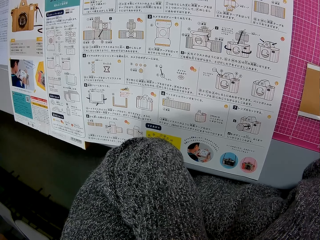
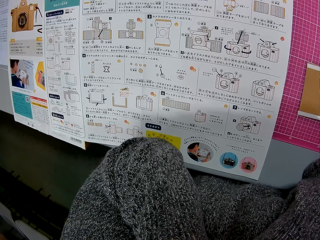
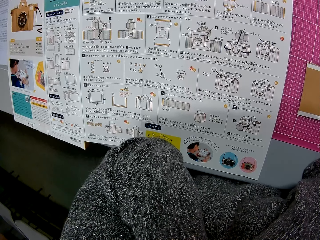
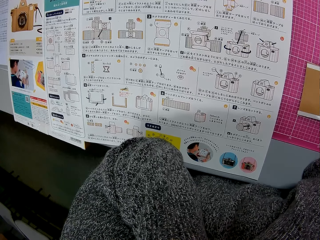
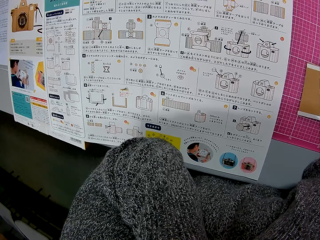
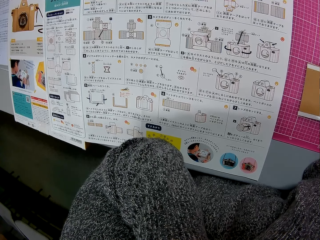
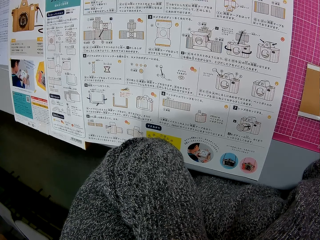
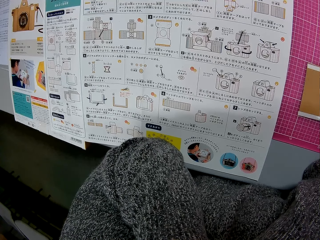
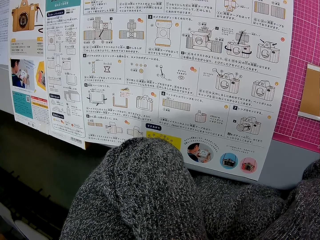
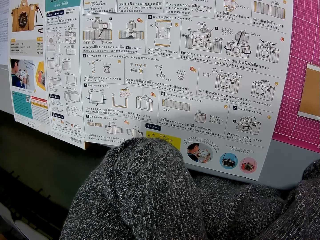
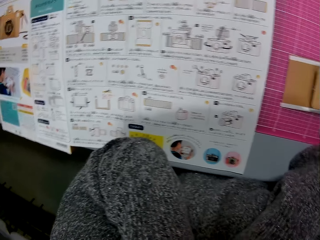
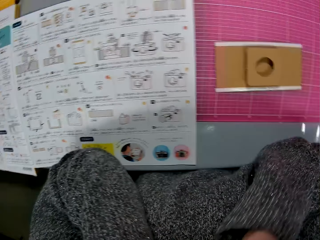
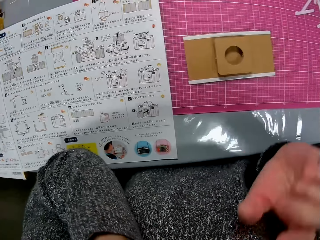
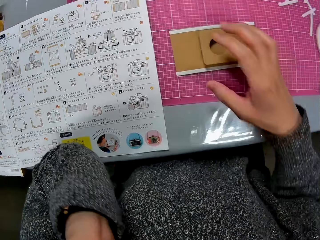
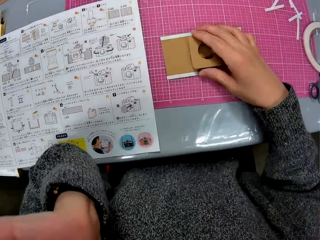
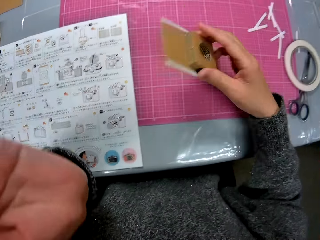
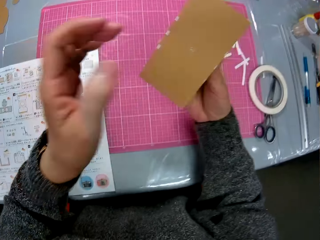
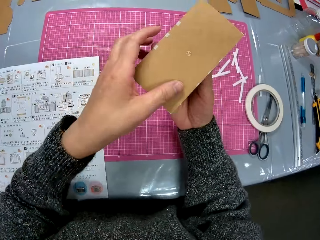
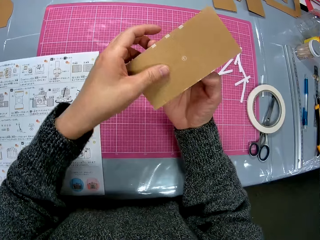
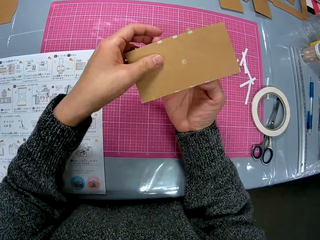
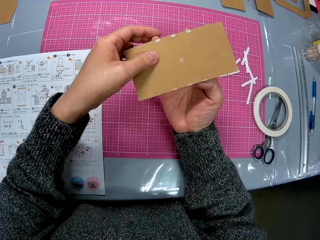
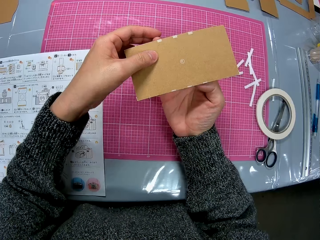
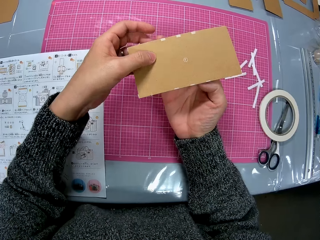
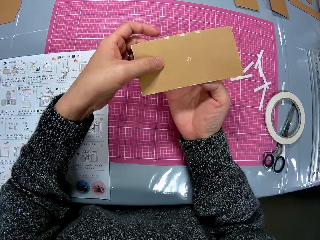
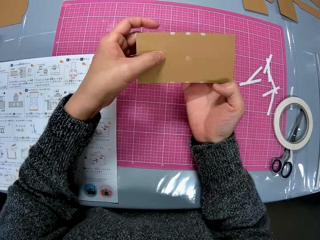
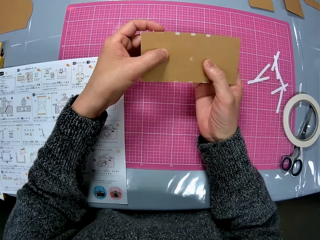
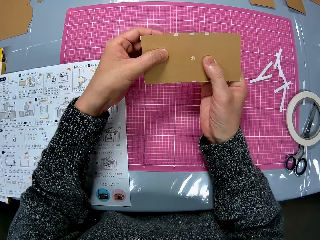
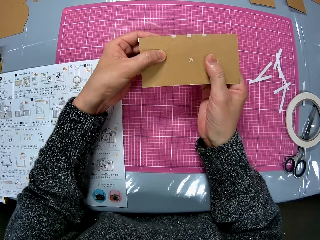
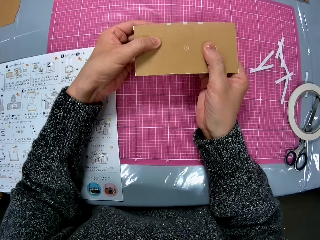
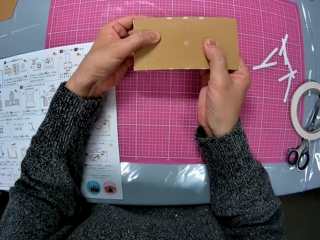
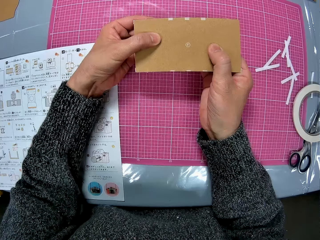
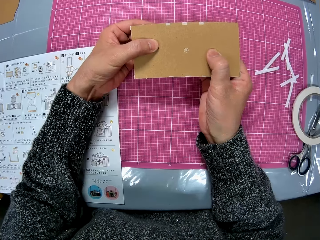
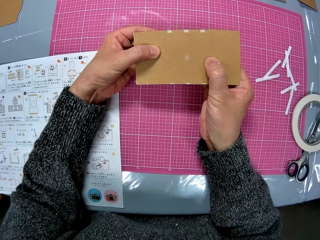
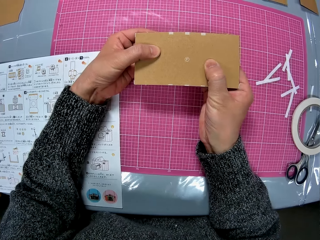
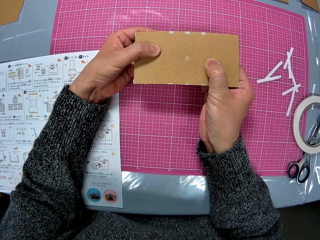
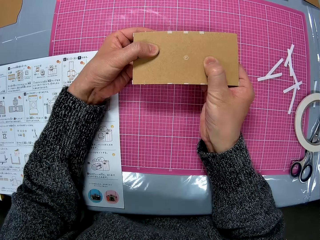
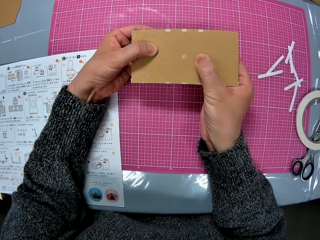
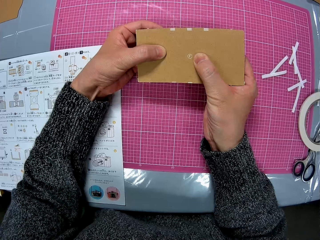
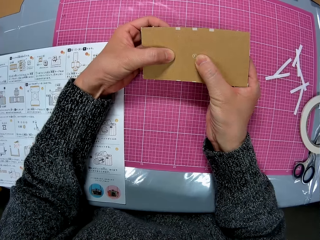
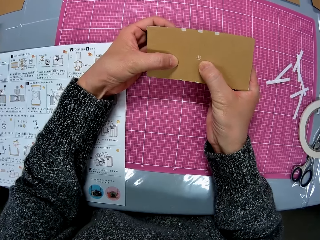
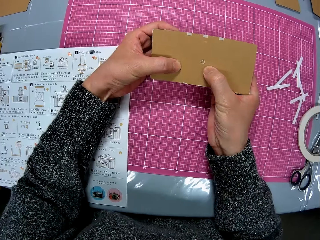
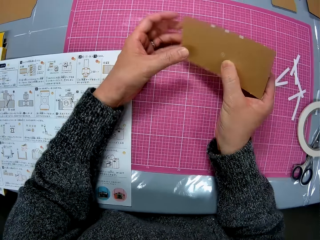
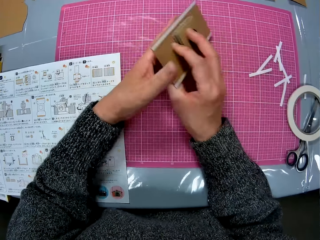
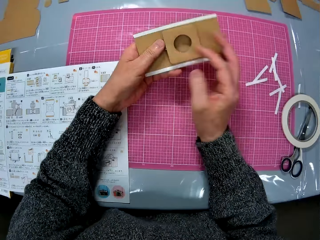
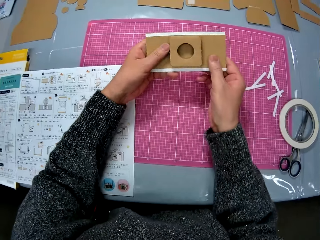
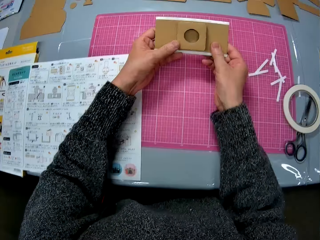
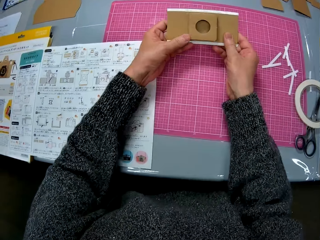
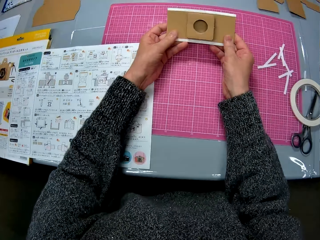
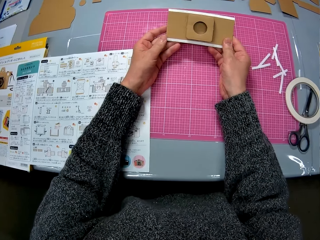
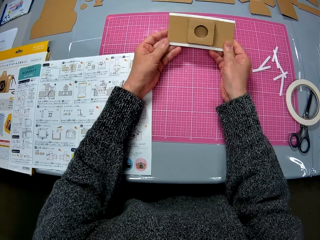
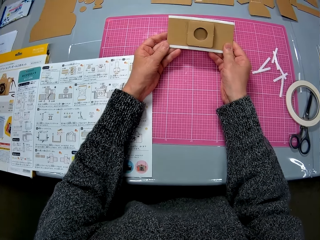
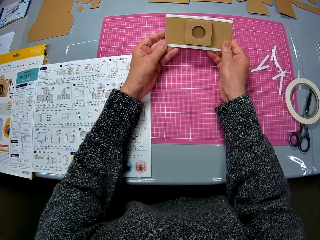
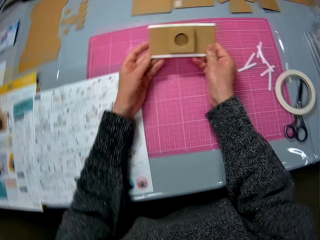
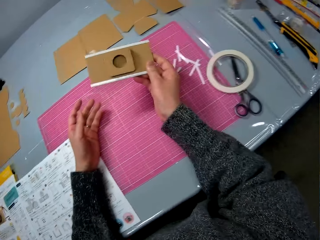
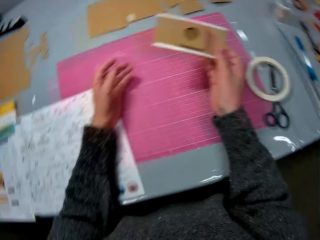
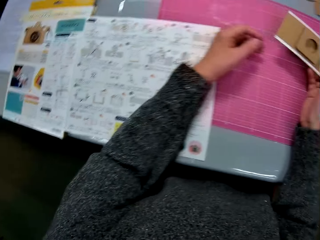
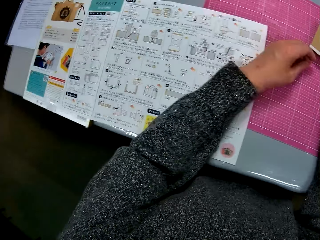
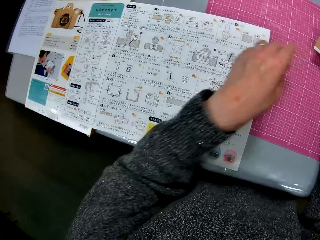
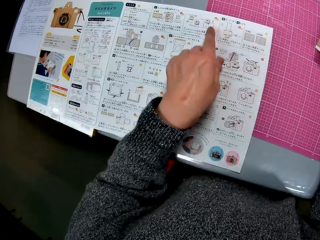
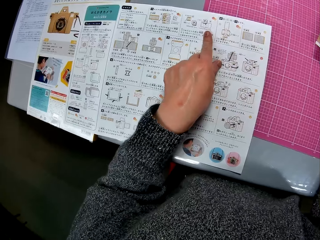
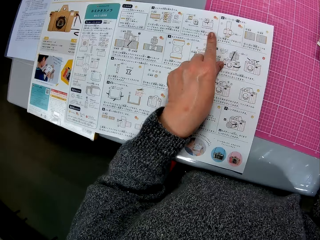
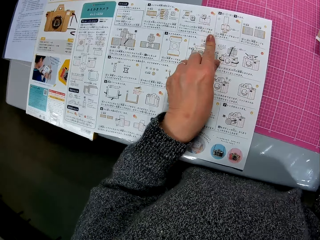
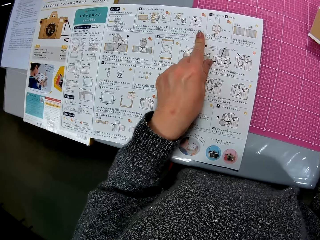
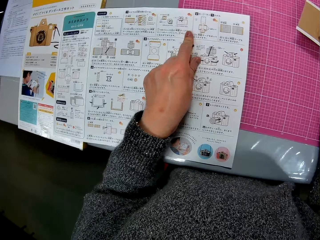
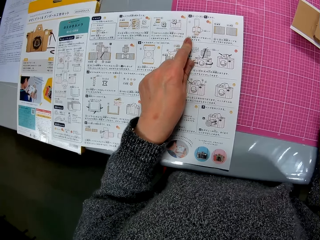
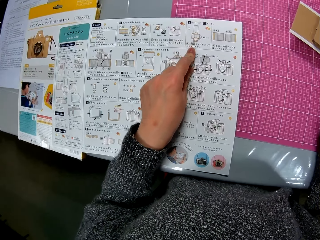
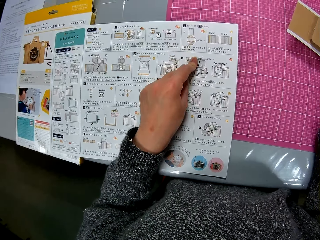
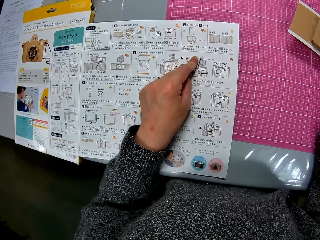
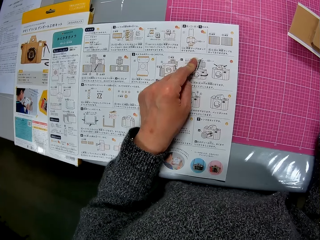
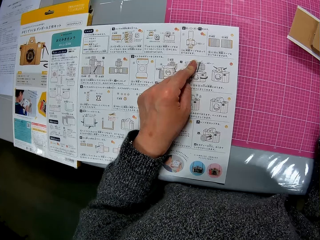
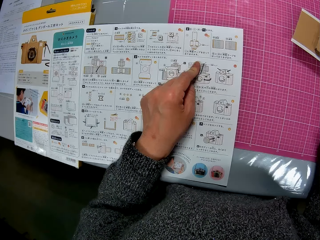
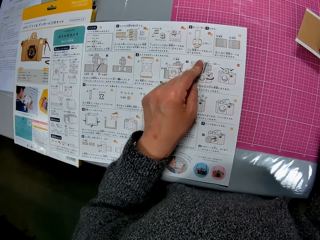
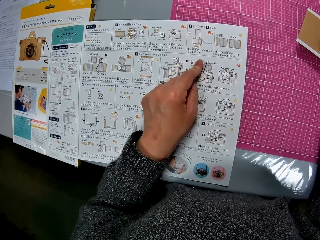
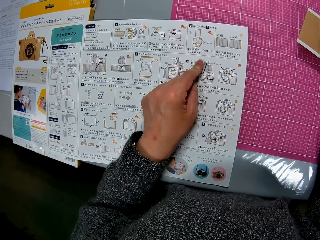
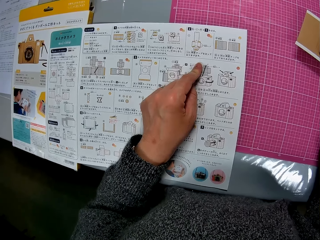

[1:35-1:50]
The camera wearer picks up the assembled cardboard model from the table. She holds the pieces of cardboard with both hands. She checks the other side of the cardboard model. She flips the model to the other side. She checks the model. She puts the cardboard away. She points at a piece of paper. She places her fingers on the book on the table.

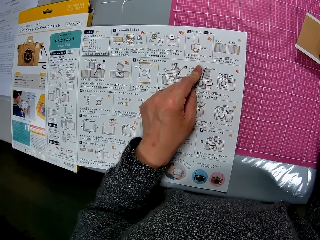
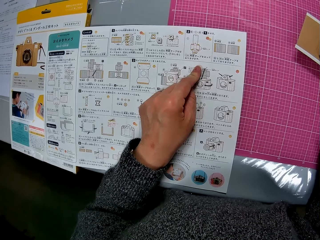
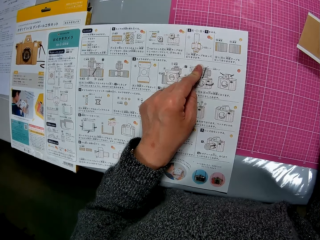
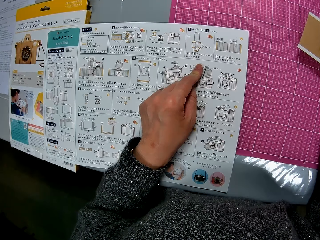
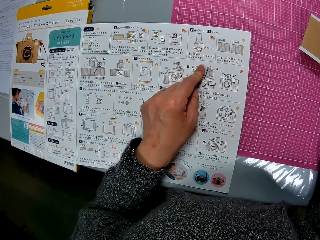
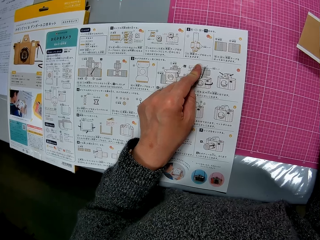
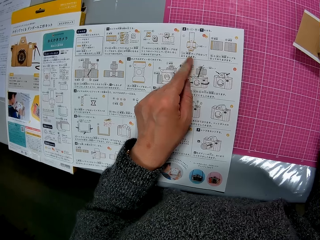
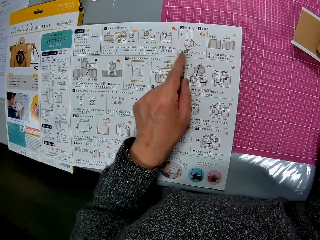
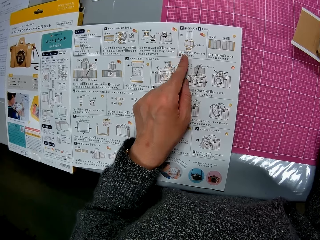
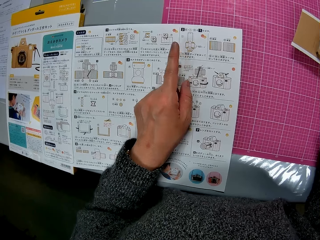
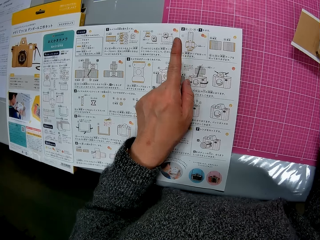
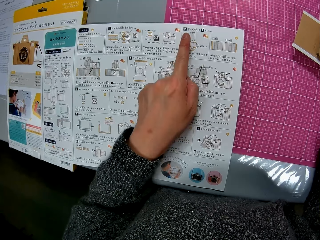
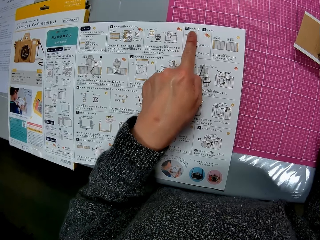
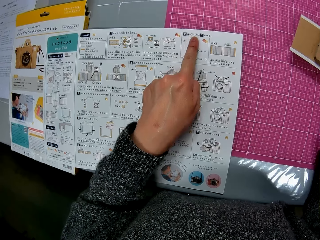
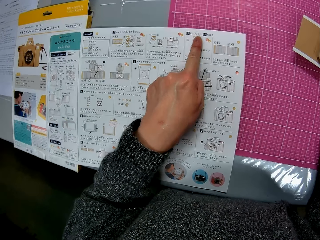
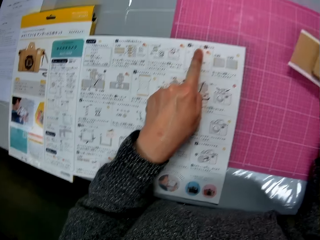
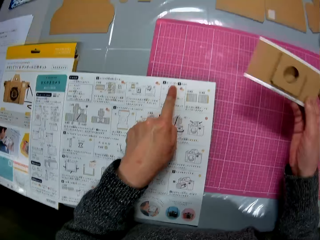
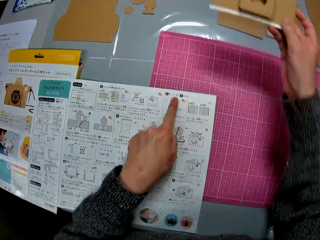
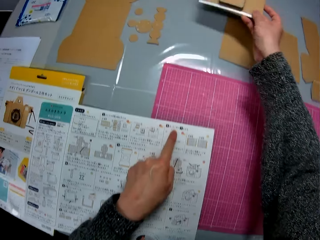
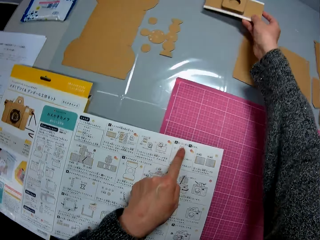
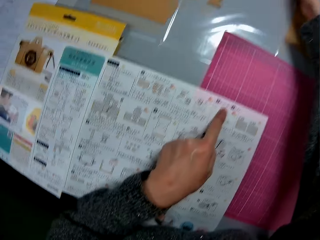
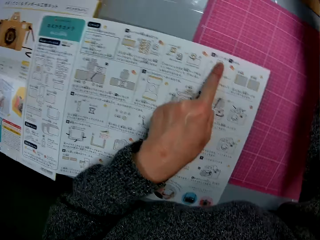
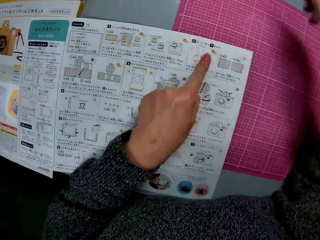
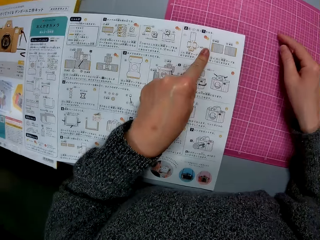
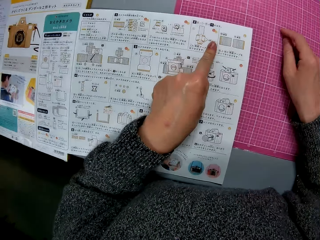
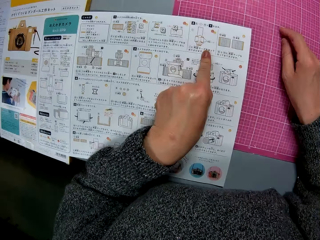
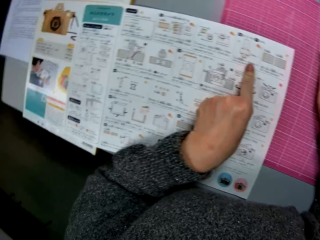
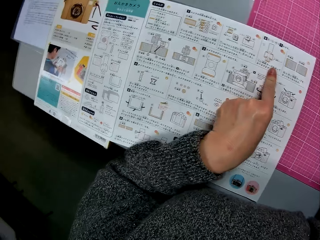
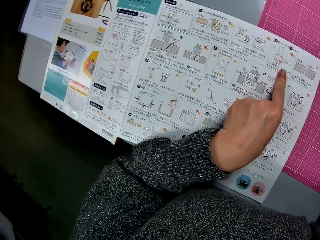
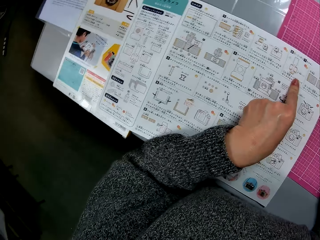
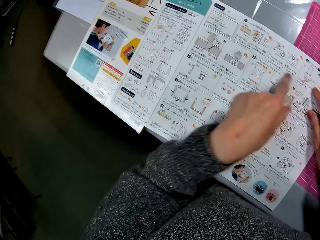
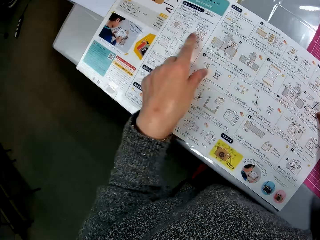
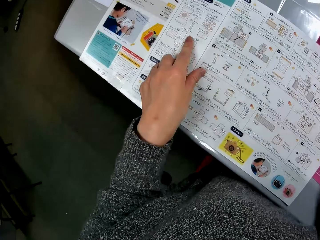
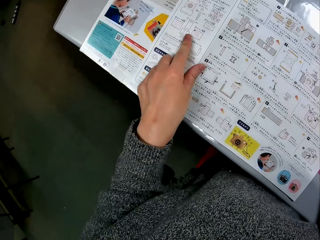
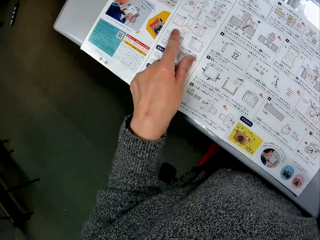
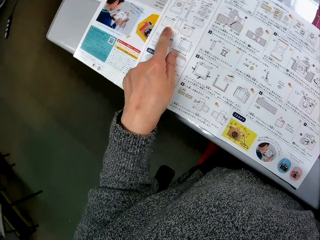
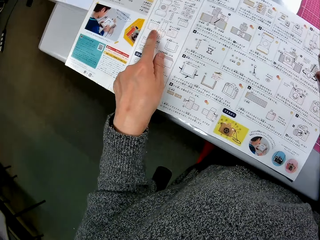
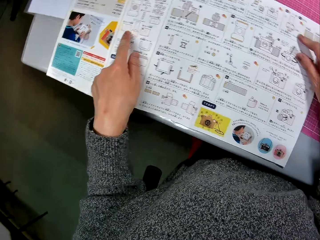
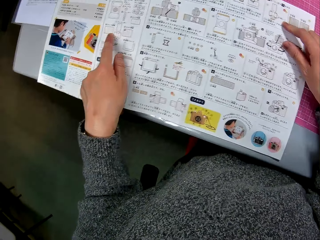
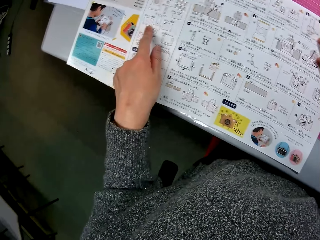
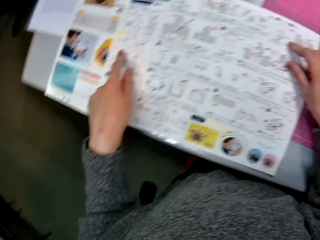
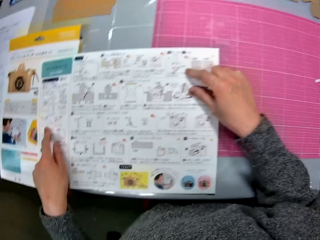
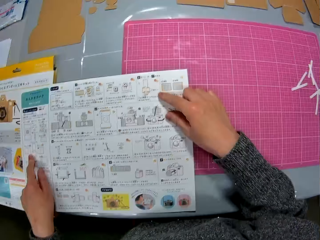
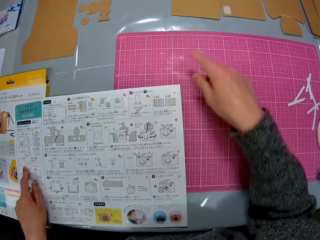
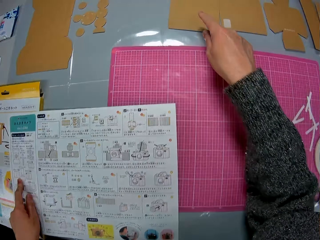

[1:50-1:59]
The camera wearer drops the model on the table with her right hand. She points at another piece of paper. She checks the book on the table. She moves her hand.
